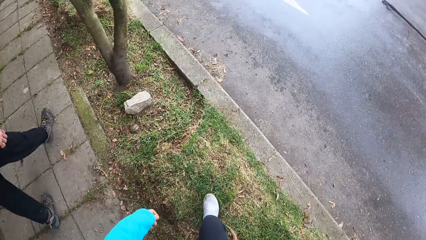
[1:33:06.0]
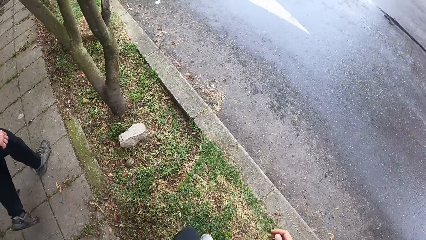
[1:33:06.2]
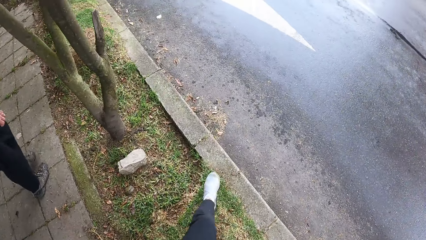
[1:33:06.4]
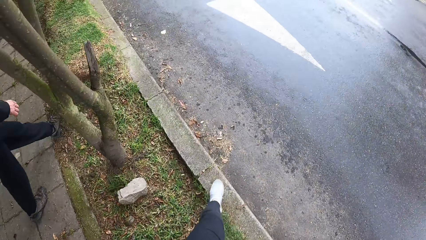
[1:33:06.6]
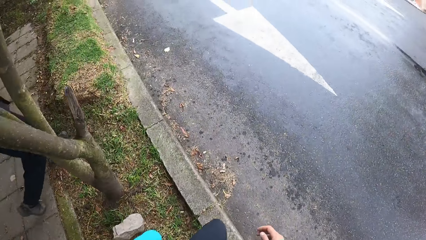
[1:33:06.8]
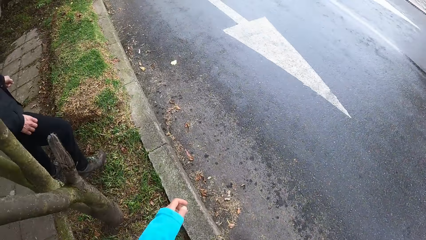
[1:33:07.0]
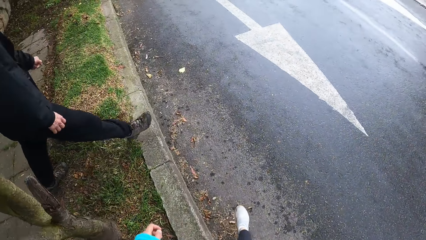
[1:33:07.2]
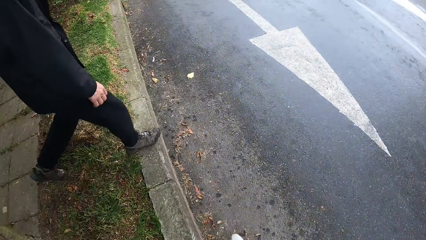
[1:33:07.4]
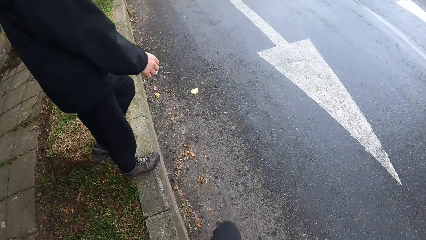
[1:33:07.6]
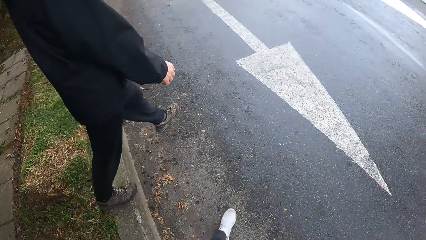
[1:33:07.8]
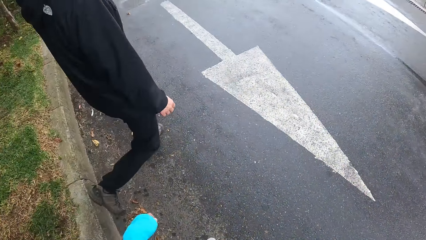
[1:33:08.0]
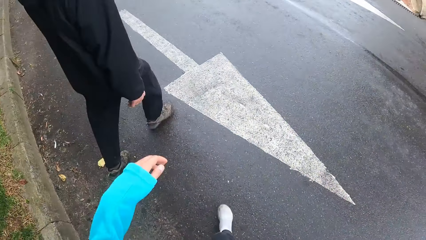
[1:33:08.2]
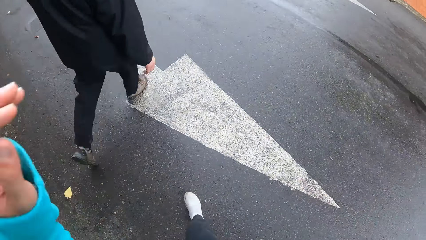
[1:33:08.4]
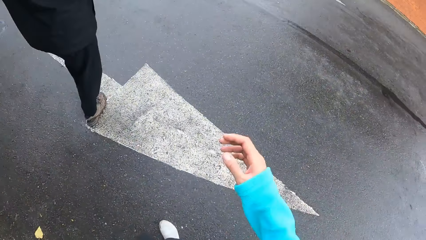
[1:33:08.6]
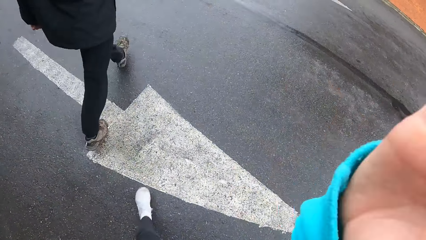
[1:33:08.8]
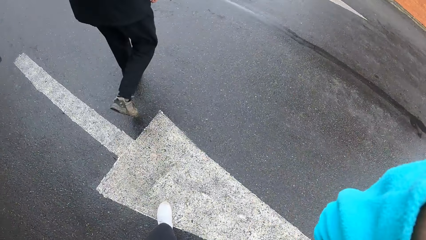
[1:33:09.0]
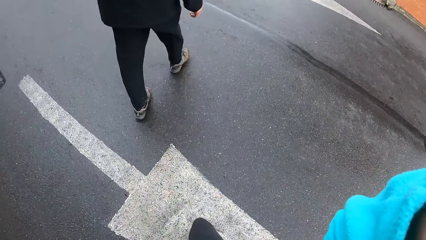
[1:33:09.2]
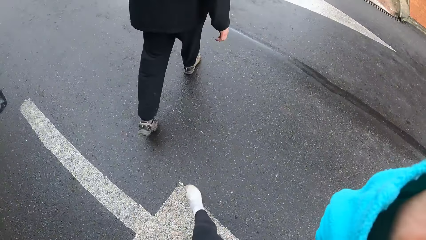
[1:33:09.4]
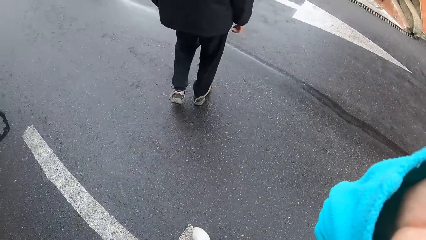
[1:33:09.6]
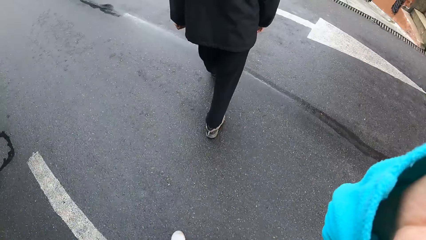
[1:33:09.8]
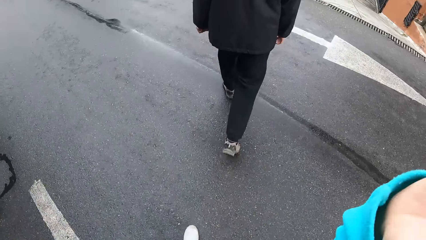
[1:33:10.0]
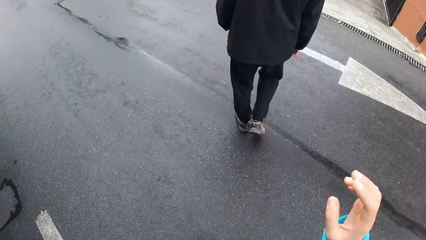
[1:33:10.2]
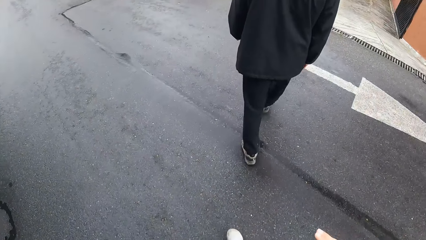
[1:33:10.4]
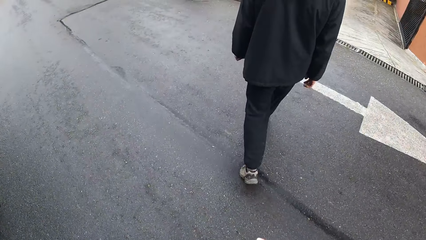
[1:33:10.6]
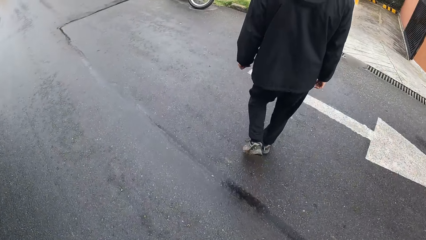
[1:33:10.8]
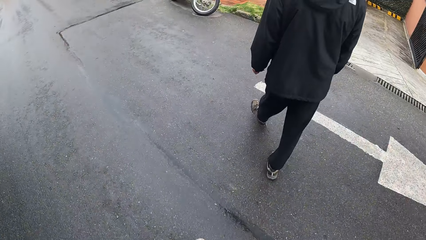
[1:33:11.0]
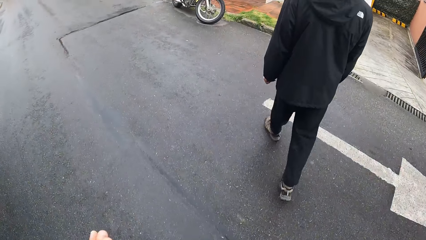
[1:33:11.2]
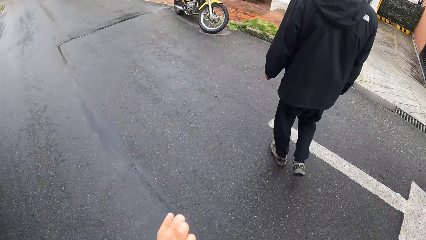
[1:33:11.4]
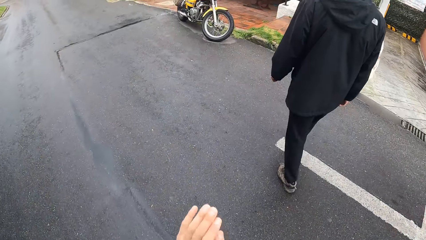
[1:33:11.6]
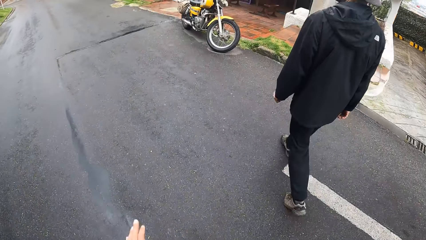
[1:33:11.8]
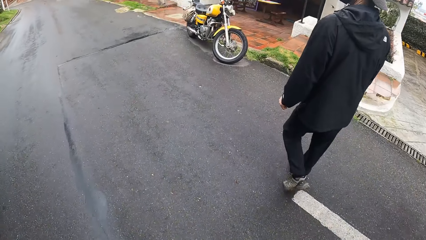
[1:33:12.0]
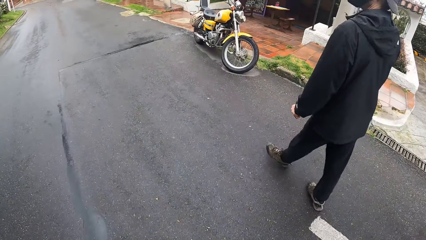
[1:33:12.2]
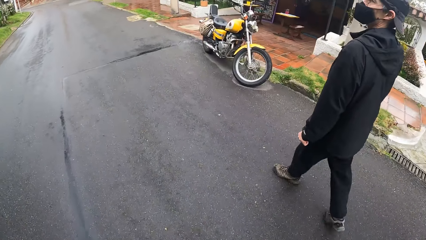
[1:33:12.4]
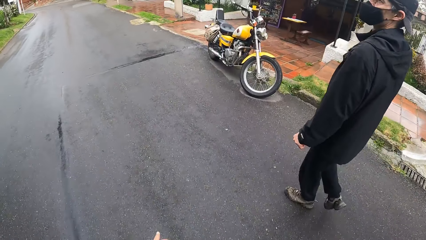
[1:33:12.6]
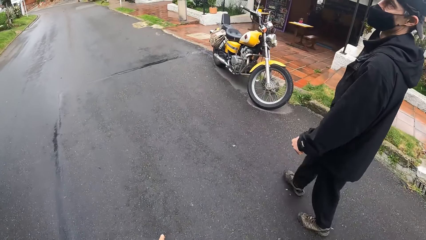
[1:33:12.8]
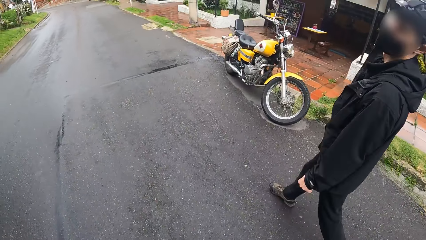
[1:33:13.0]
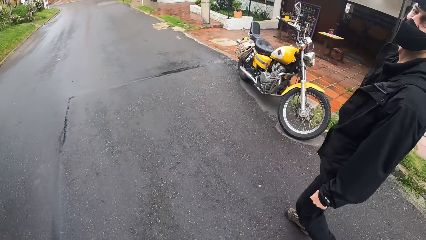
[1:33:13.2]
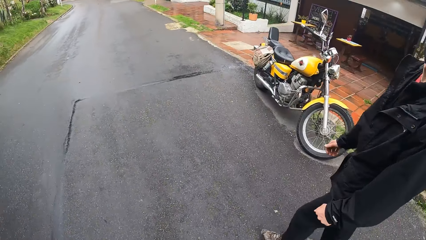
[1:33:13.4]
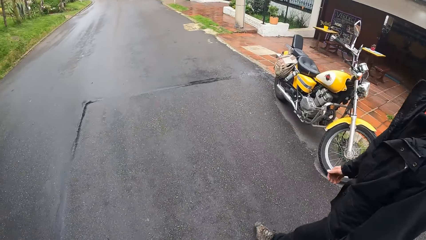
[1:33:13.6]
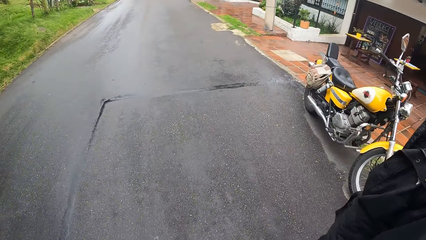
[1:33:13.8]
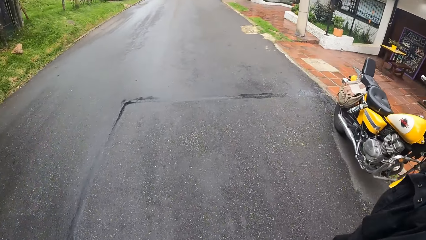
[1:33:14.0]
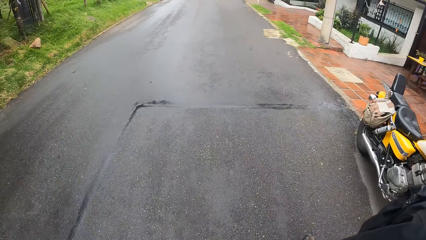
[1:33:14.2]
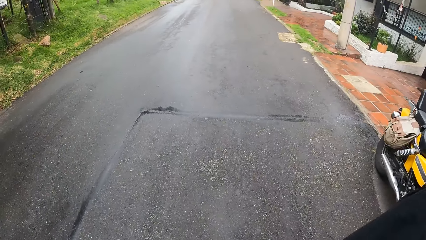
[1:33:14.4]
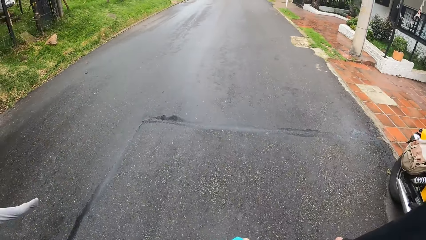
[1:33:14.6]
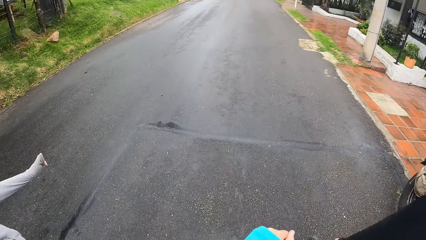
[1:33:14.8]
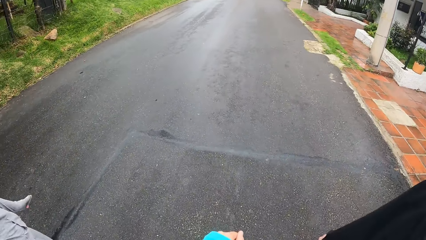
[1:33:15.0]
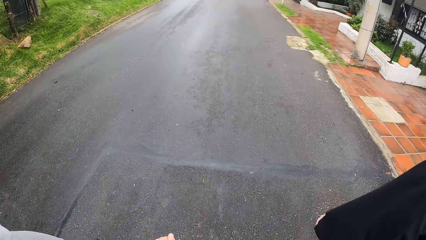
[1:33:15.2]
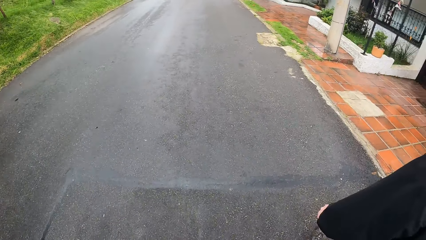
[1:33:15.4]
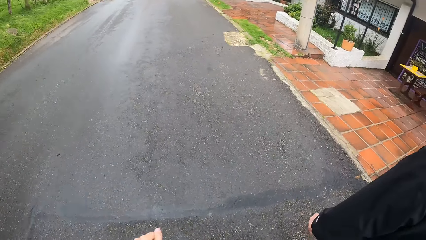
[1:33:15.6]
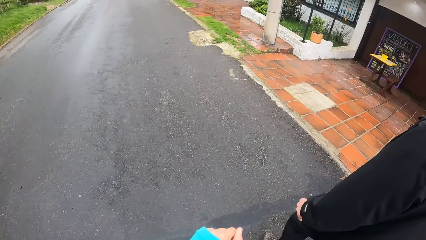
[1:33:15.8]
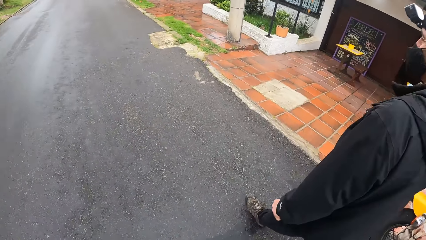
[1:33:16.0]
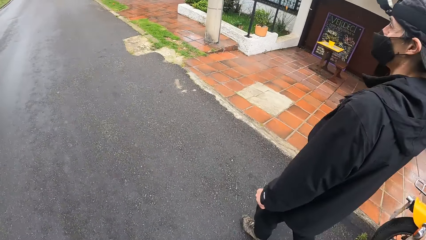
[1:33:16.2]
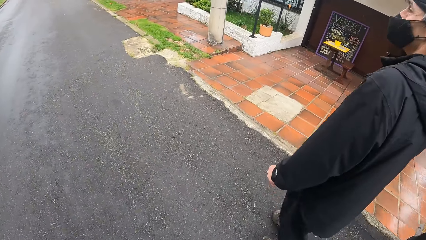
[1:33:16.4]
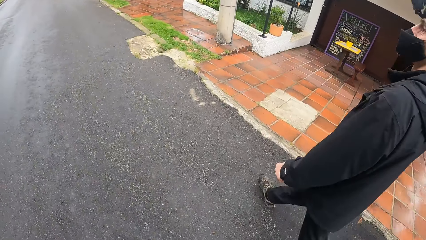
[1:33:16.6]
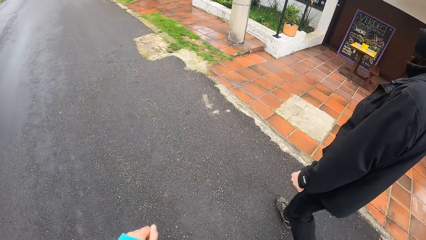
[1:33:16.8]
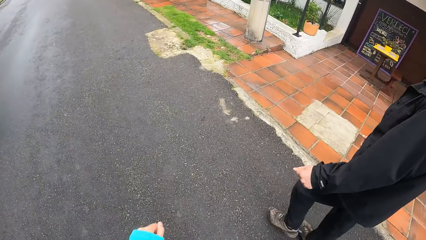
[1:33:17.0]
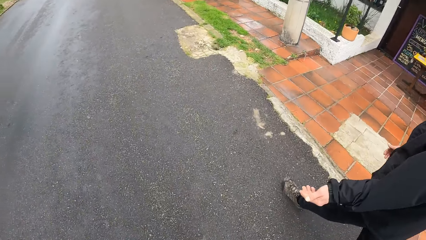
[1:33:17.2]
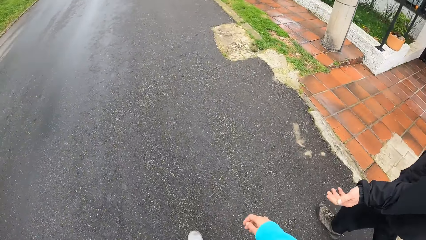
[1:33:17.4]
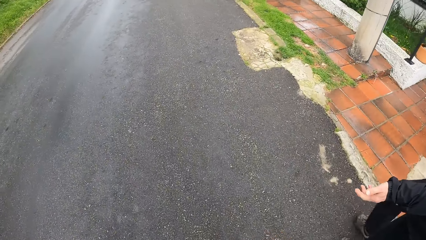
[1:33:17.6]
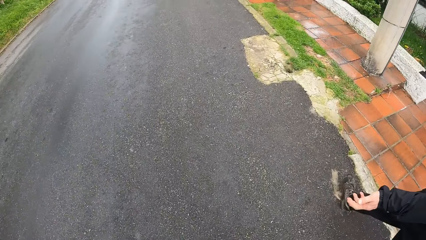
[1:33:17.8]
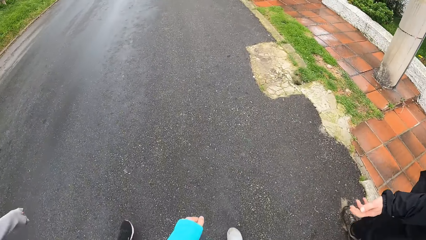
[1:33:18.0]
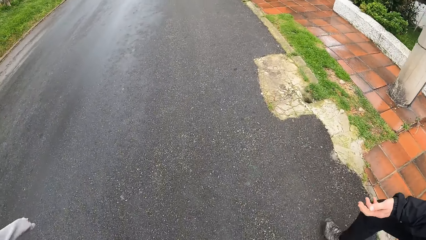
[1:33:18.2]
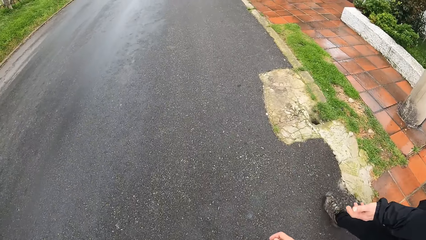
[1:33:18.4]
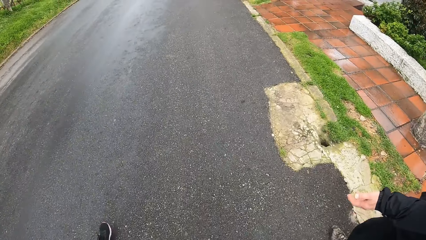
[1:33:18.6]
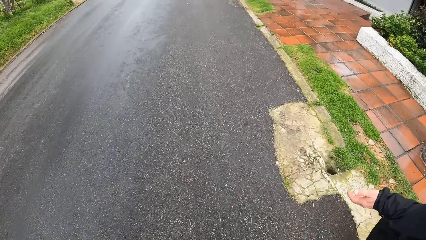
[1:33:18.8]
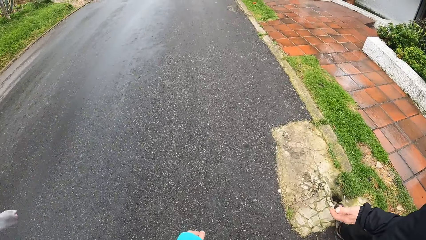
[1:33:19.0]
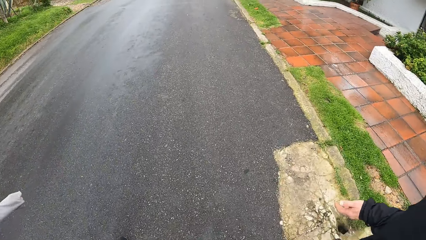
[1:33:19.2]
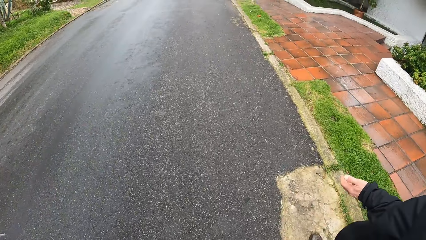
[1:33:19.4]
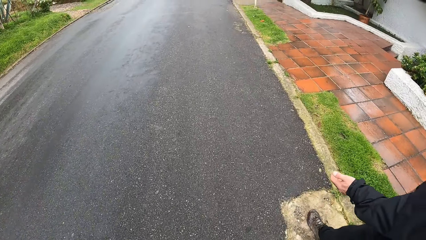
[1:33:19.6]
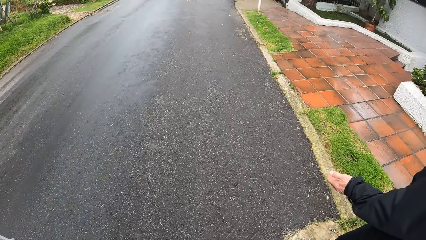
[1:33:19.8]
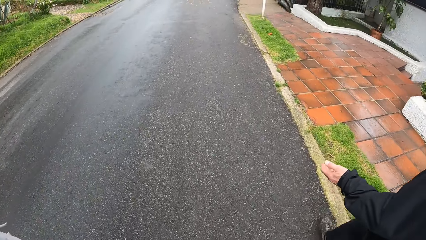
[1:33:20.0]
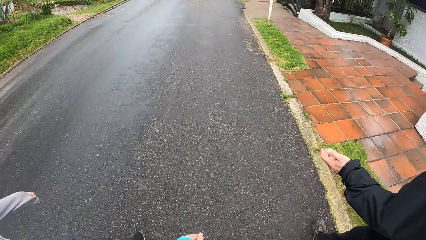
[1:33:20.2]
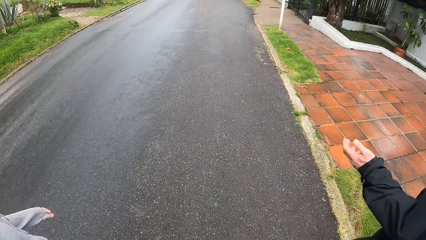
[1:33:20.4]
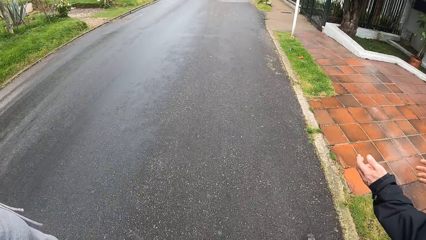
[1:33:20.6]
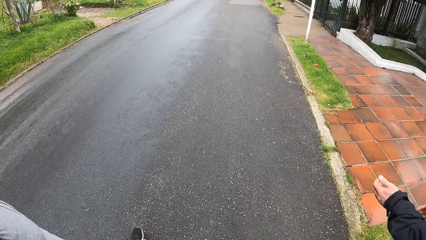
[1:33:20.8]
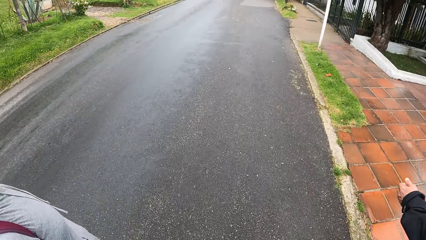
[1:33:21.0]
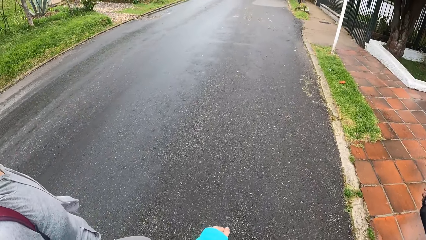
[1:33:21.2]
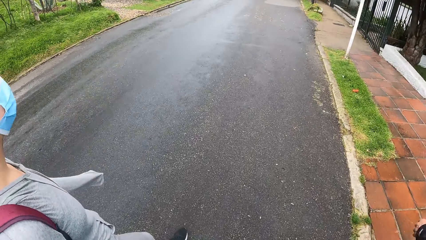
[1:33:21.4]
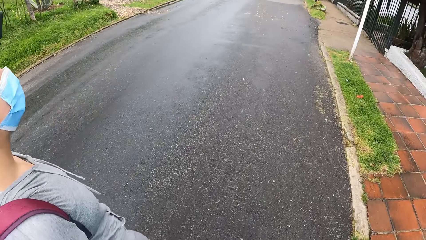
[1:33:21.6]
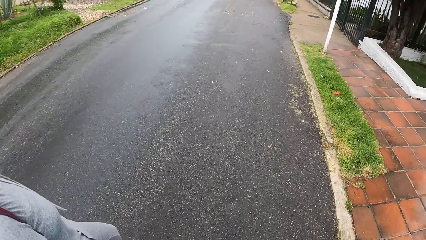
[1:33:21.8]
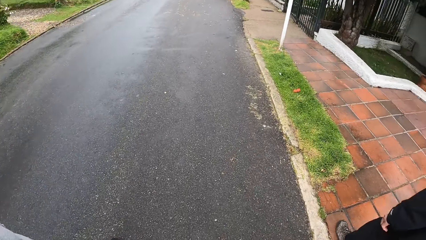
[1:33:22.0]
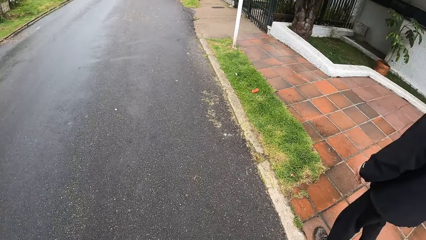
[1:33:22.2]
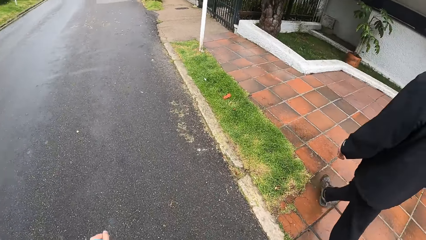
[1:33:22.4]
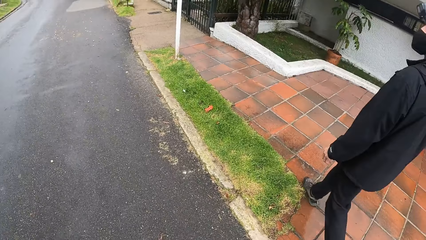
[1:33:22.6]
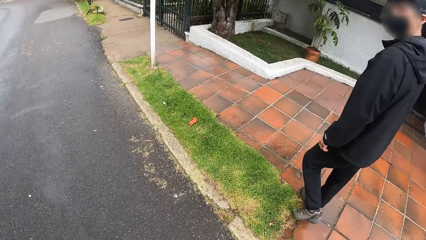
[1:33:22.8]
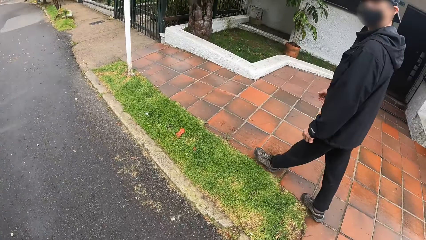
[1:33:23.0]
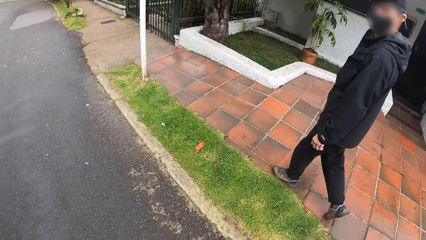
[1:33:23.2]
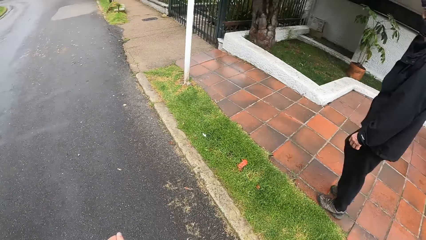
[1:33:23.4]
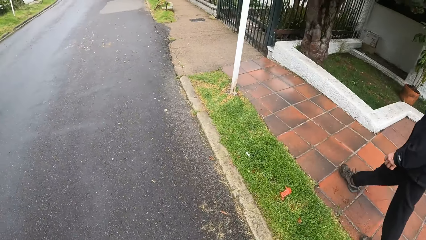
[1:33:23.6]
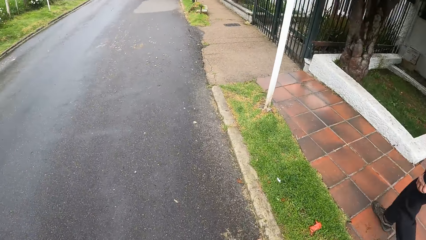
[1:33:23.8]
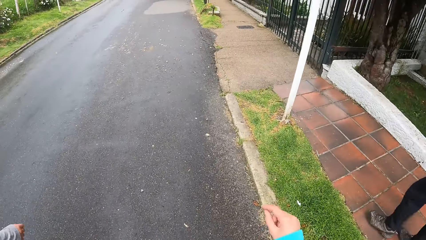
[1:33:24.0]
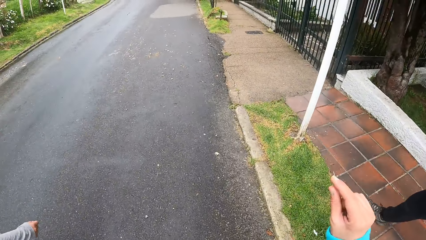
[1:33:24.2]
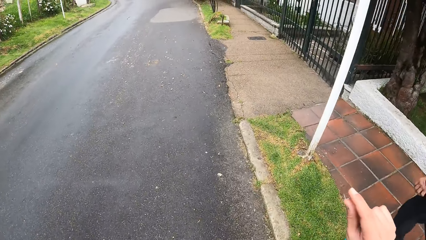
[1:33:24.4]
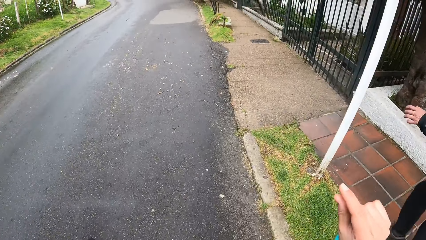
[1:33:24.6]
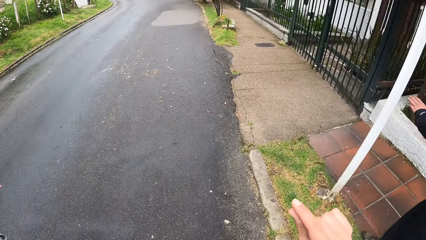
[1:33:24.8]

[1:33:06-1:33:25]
The camera wearer crosses the paved road with the man. She raises her left hand towards her head. She raises her right hand towards her head. She moves around. The woman walks on the paved road with the camera wearer.
